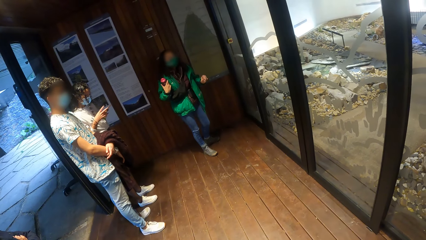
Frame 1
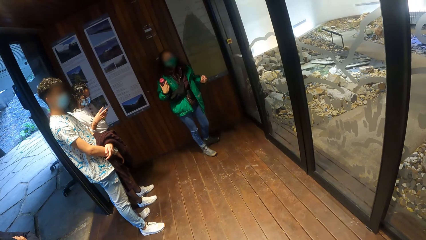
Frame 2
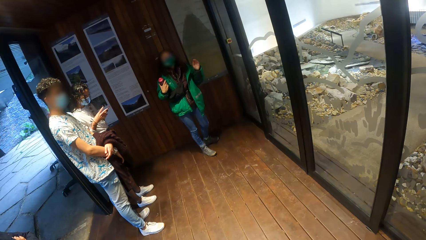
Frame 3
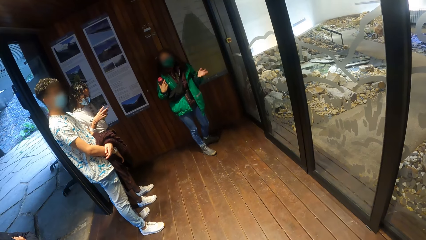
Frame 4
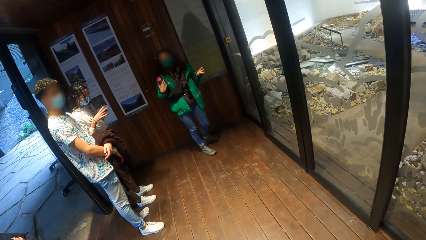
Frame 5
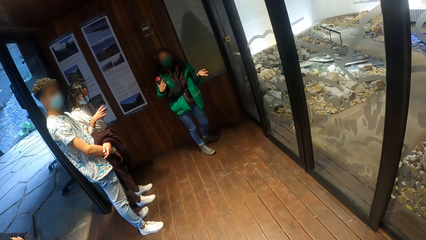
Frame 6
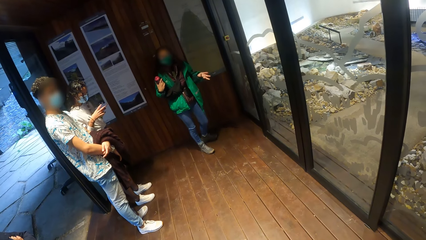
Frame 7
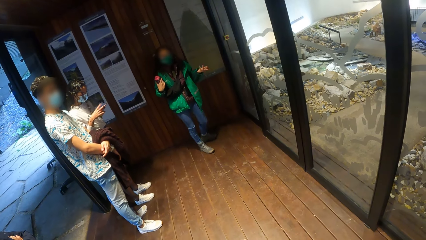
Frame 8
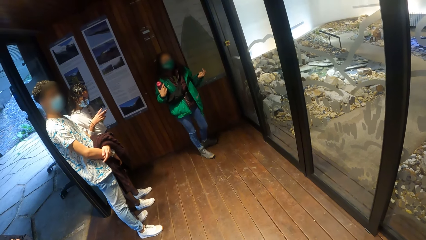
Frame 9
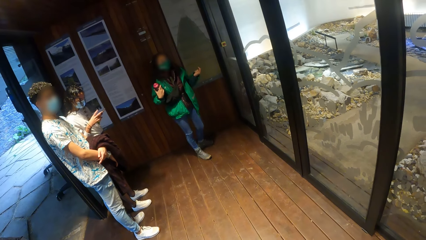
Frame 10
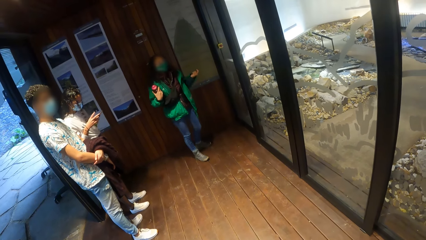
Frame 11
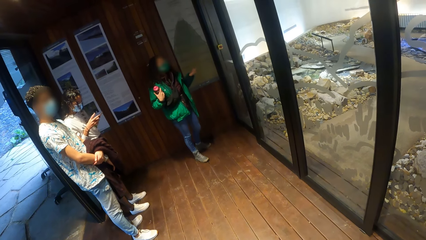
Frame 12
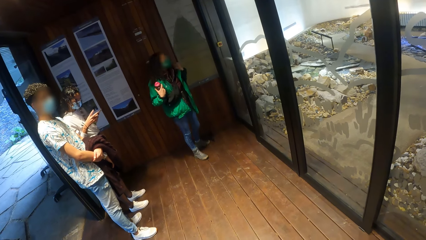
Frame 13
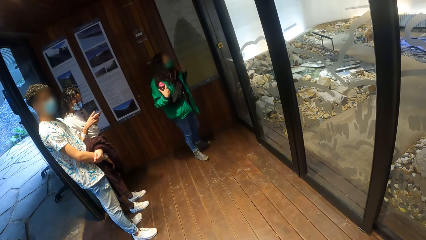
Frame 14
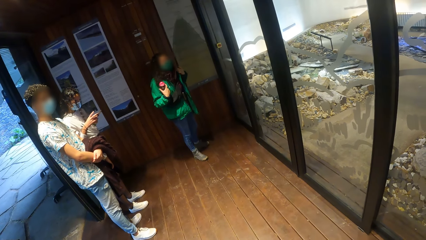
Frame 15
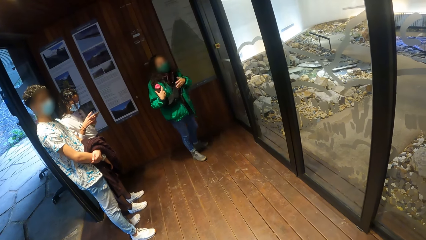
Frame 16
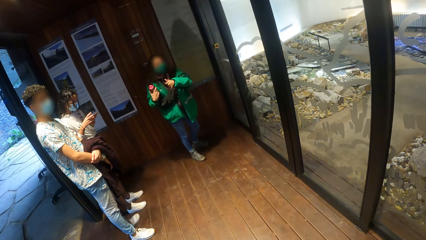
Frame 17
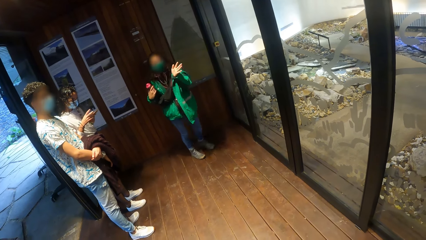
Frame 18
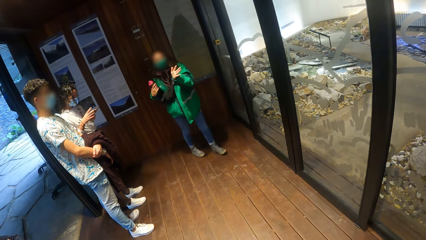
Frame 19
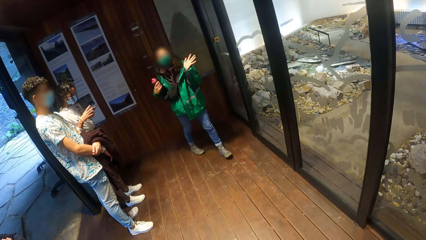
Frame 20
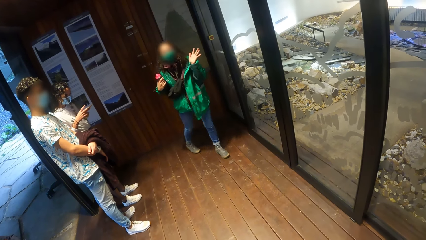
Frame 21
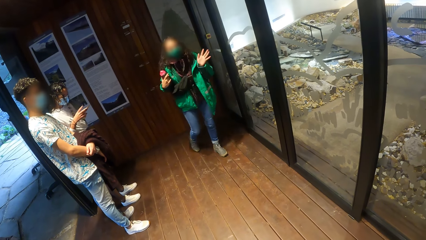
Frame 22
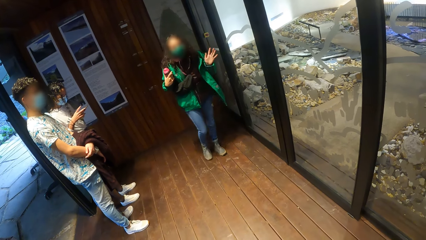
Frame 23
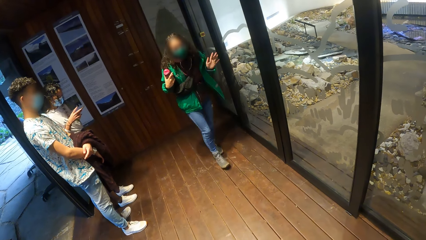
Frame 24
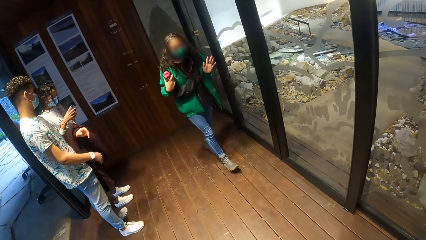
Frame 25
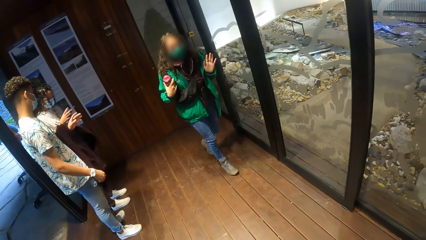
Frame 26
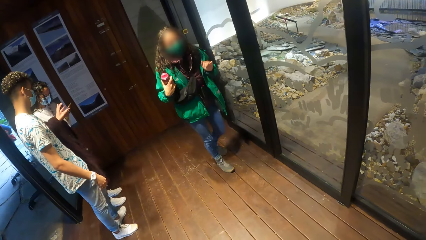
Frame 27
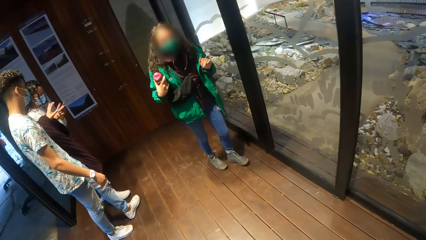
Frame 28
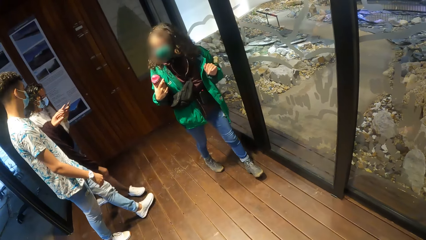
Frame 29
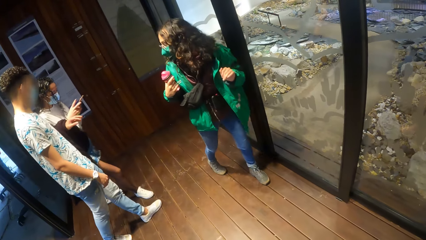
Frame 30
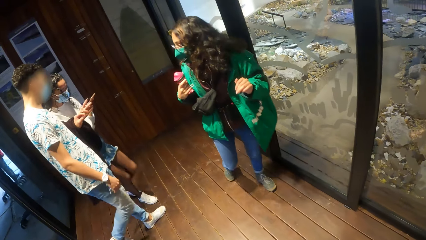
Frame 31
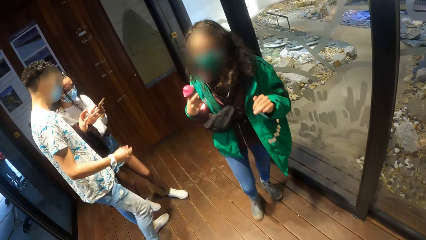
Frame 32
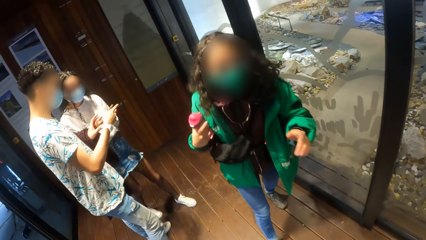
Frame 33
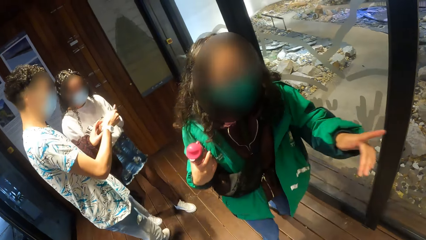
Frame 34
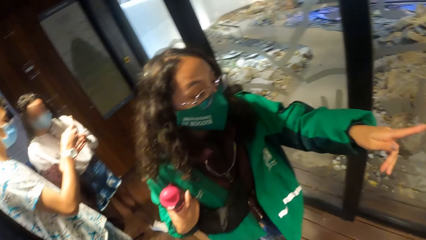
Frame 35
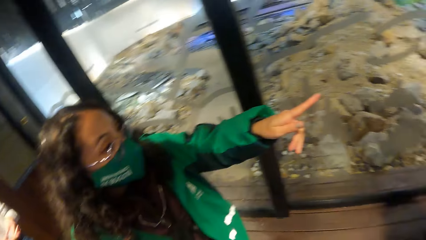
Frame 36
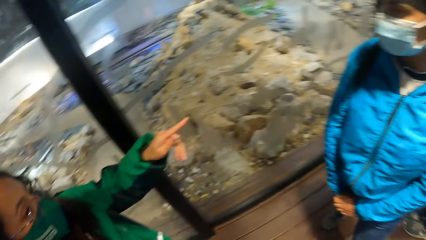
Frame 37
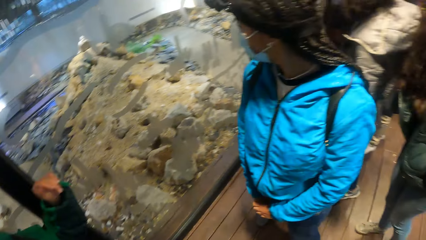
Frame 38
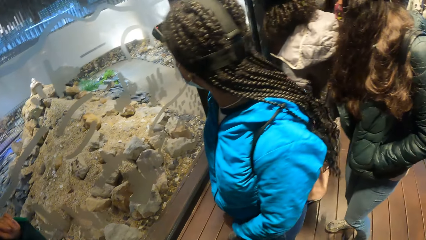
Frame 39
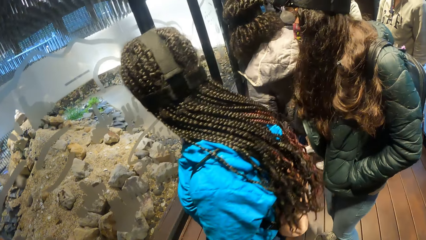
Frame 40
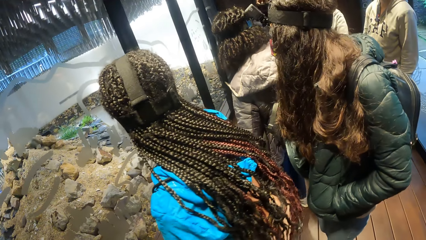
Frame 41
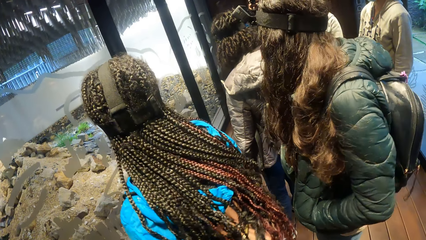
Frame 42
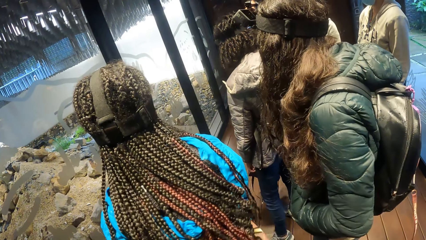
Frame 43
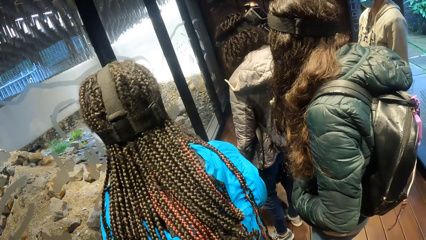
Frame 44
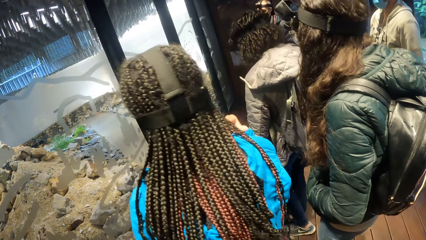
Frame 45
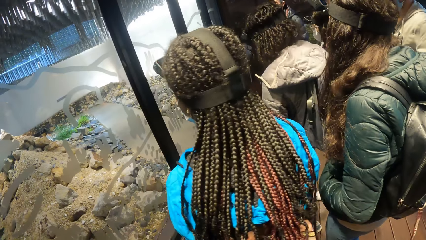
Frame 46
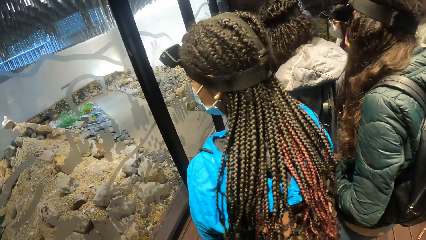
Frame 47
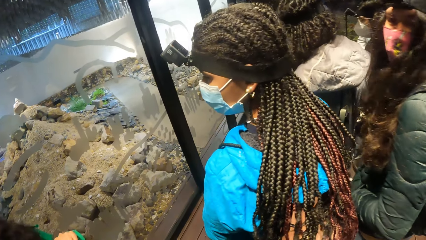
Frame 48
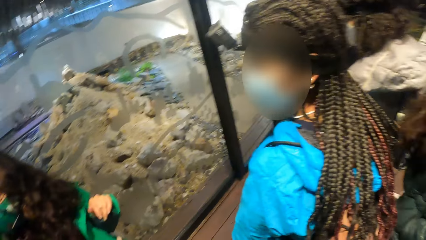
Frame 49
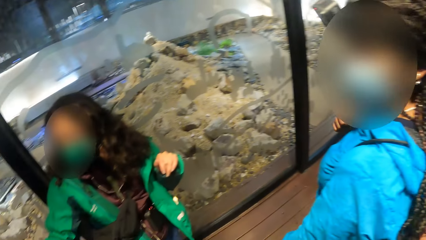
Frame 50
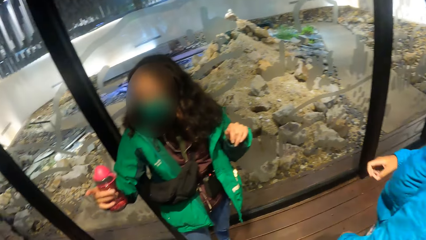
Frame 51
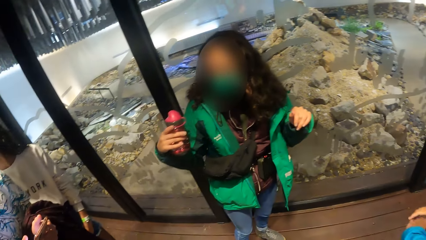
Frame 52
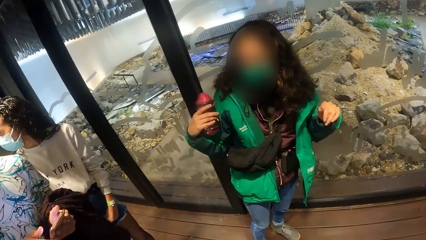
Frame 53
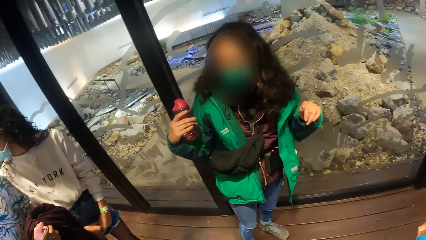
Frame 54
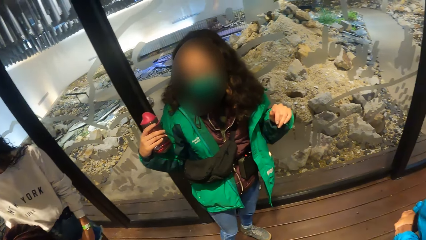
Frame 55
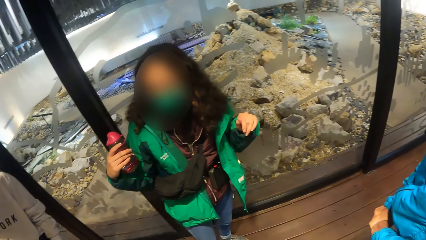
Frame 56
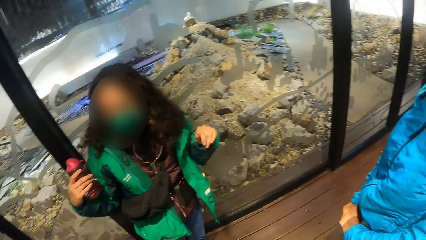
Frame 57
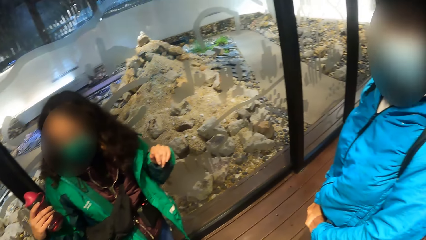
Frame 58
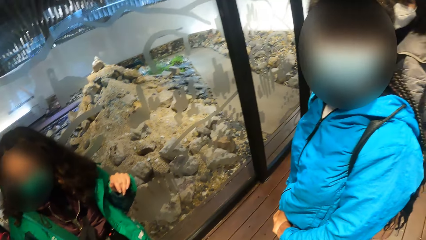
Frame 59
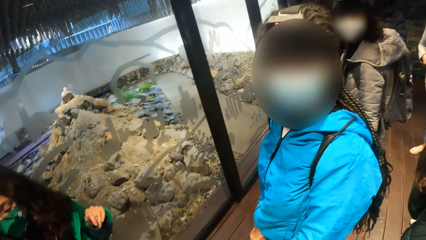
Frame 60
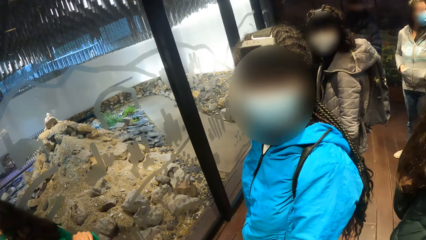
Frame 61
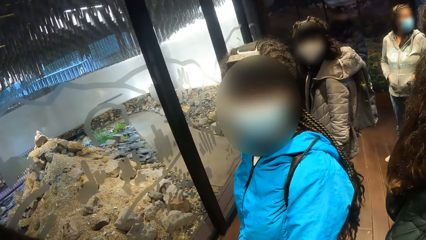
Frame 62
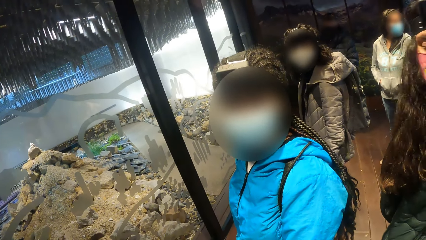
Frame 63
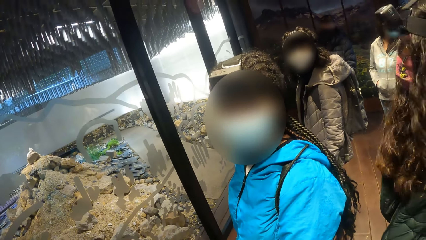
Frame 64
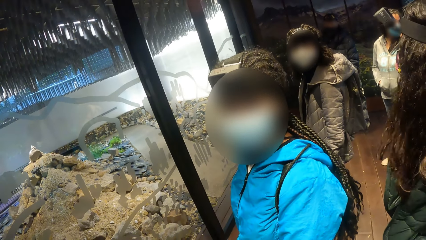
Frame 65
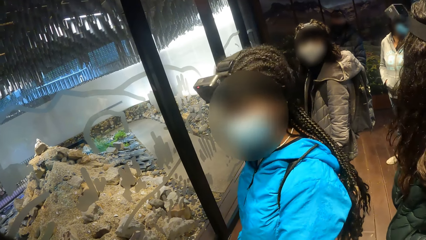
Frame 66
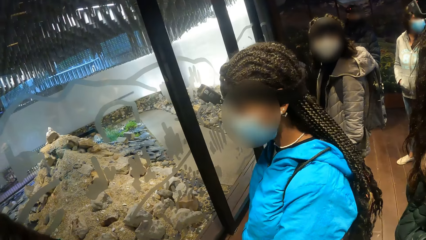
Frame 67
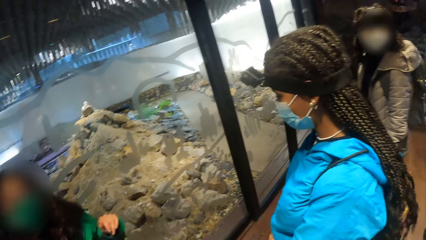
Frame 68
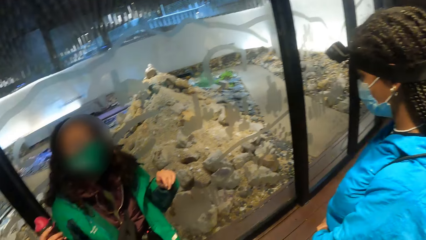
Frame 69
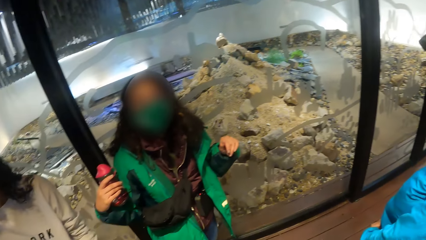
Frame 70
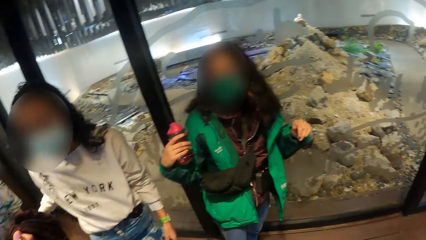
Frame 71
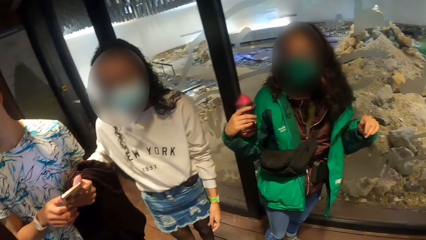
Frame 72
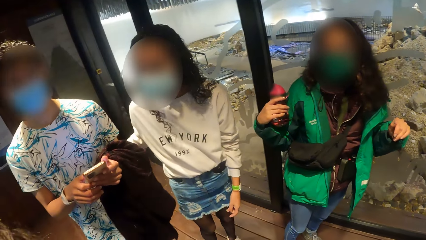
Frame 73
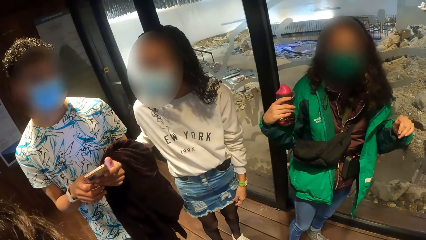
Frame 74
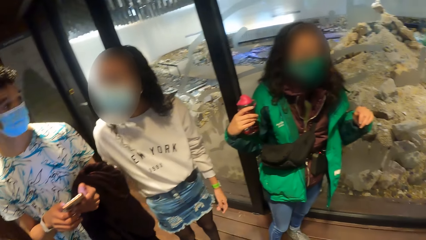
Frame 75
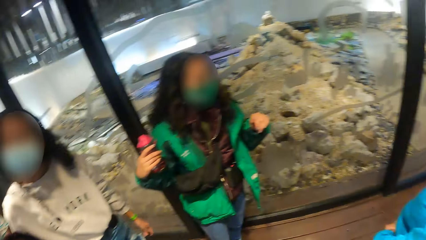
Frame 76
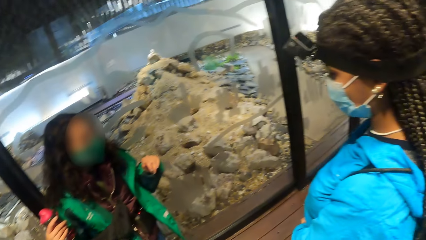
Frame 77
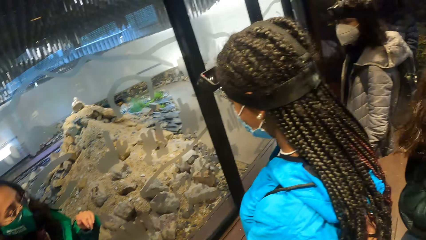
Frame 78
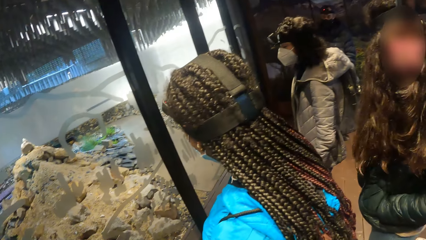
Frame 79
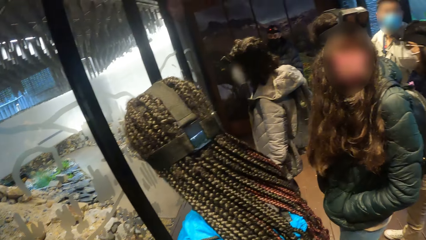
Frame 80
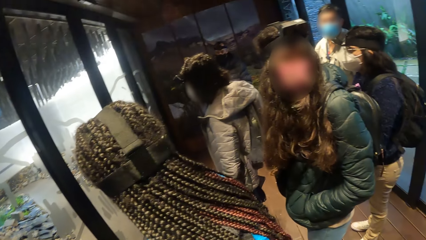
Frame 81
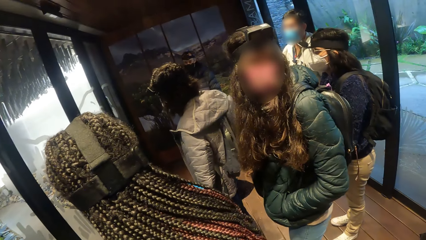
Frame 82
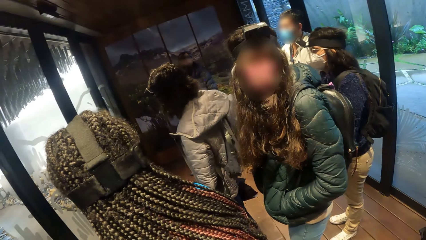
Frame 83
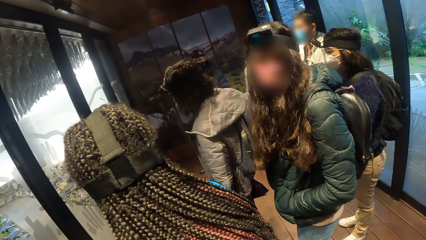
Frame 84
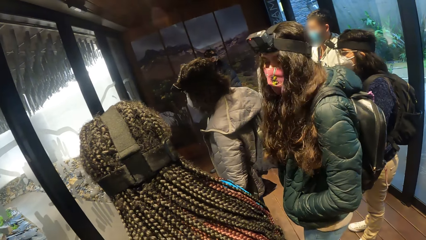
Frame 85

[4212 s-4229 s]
The camera wearer listens to the speech. The man takes the phone from the woman with his right hand. The camera wearer looks around the room.
